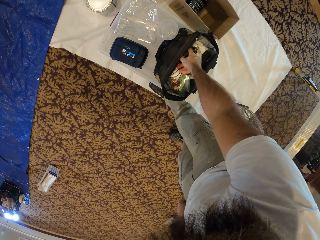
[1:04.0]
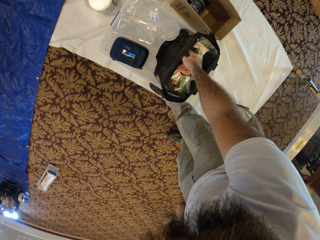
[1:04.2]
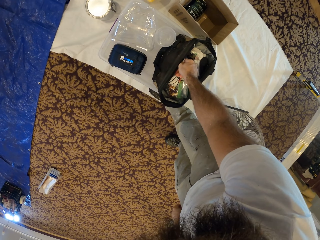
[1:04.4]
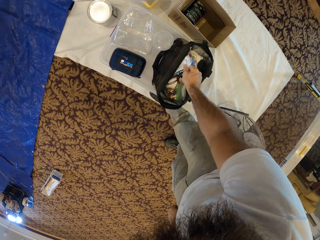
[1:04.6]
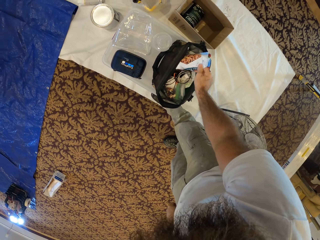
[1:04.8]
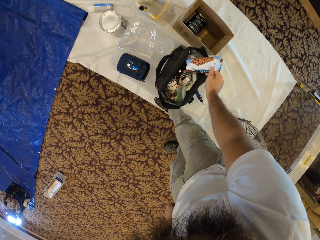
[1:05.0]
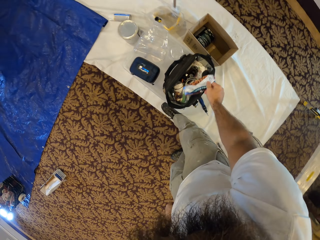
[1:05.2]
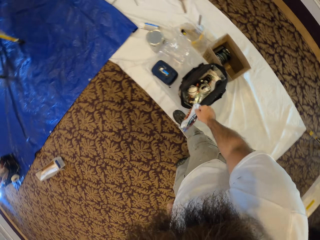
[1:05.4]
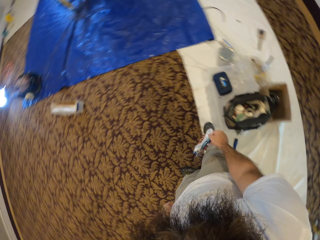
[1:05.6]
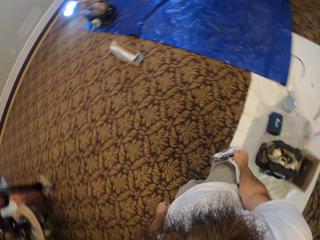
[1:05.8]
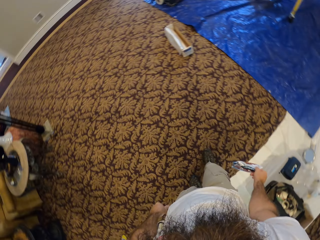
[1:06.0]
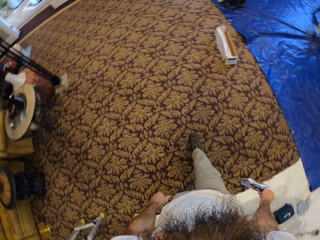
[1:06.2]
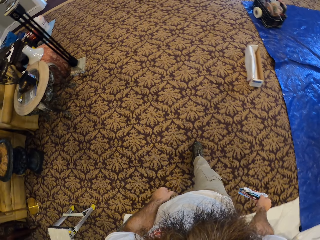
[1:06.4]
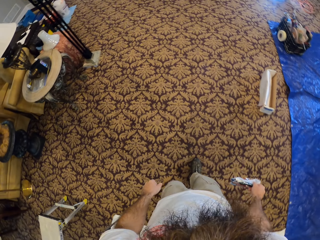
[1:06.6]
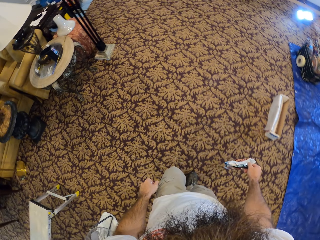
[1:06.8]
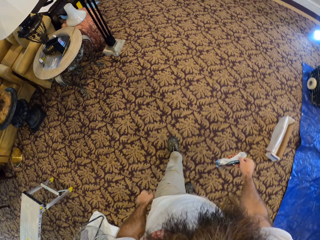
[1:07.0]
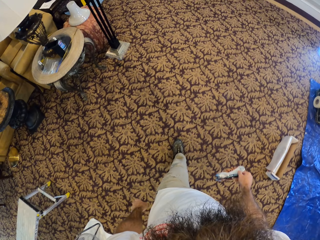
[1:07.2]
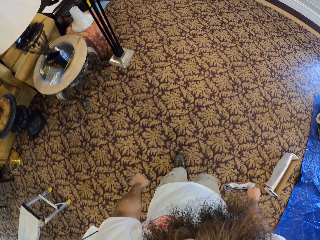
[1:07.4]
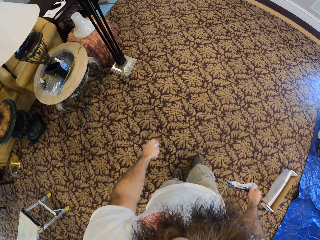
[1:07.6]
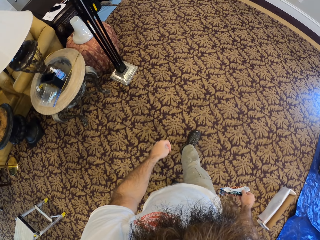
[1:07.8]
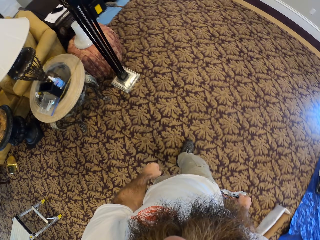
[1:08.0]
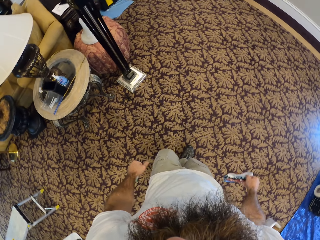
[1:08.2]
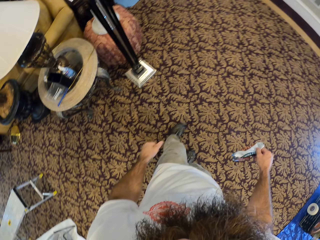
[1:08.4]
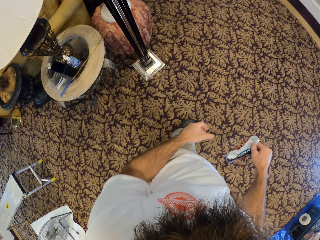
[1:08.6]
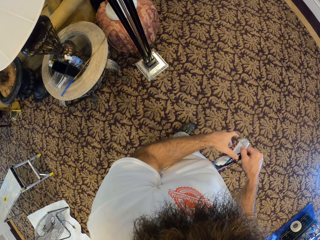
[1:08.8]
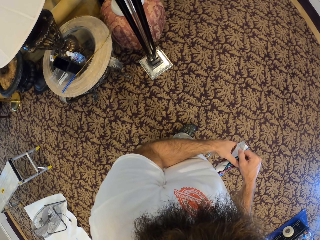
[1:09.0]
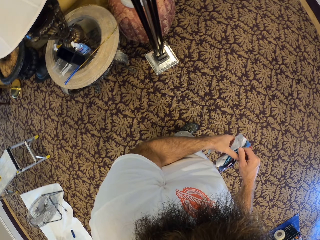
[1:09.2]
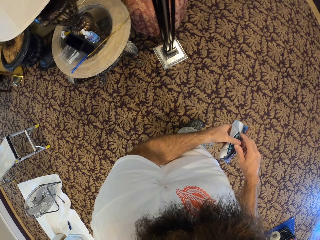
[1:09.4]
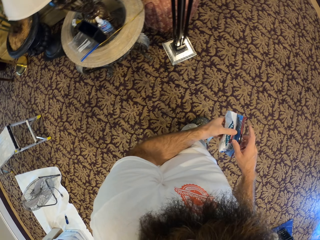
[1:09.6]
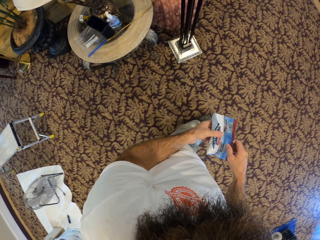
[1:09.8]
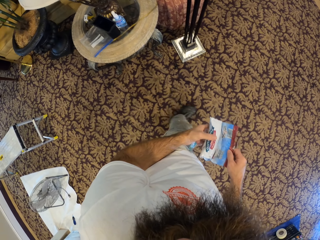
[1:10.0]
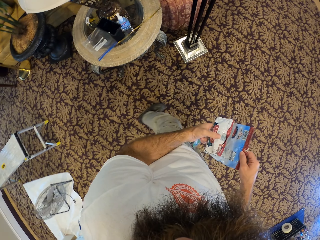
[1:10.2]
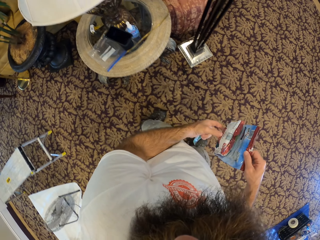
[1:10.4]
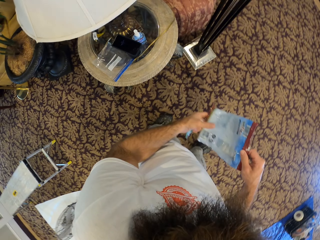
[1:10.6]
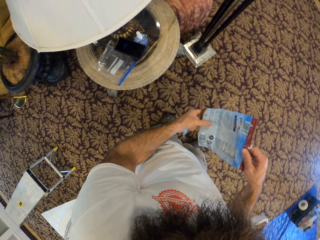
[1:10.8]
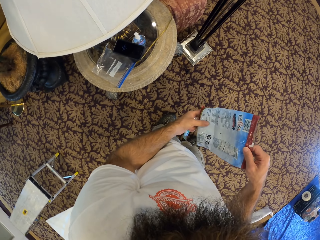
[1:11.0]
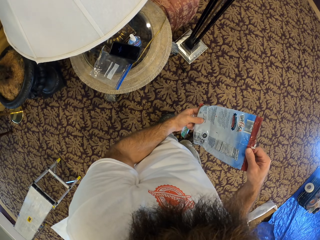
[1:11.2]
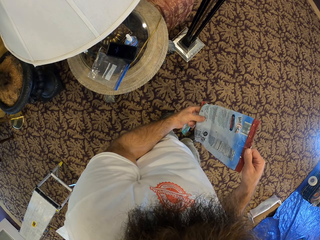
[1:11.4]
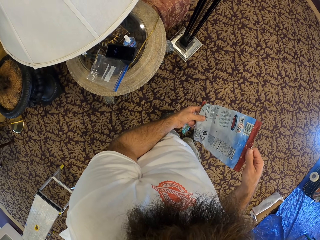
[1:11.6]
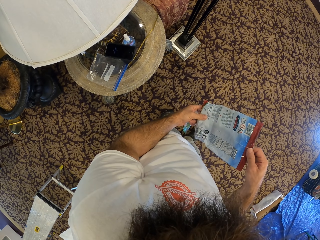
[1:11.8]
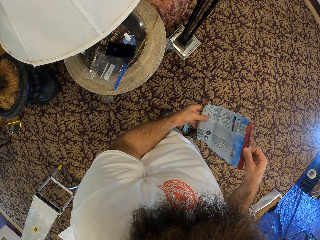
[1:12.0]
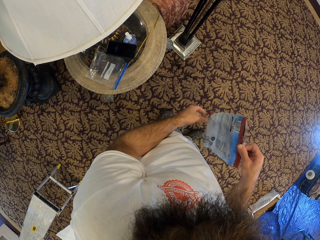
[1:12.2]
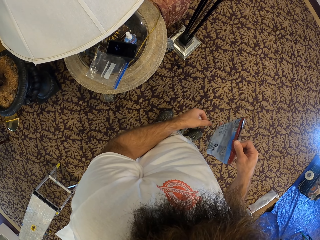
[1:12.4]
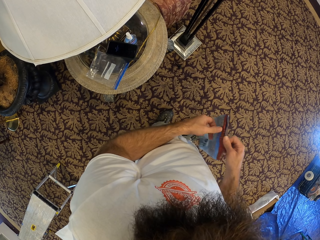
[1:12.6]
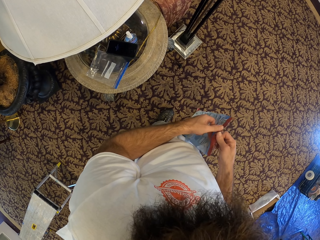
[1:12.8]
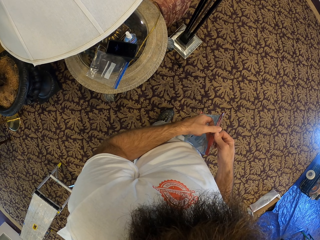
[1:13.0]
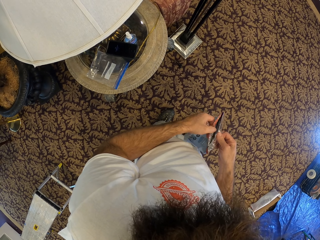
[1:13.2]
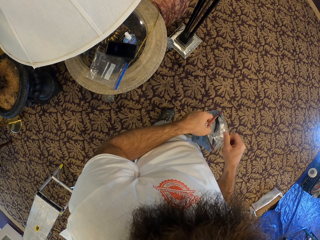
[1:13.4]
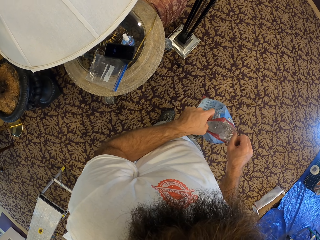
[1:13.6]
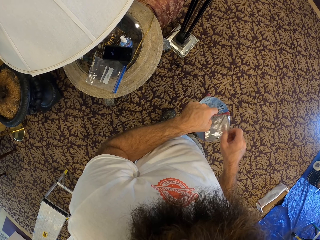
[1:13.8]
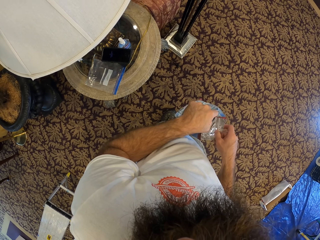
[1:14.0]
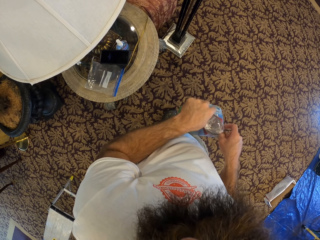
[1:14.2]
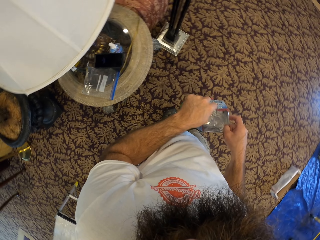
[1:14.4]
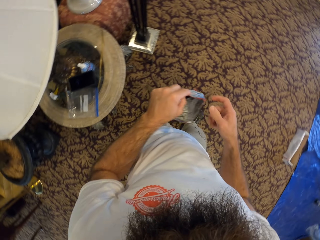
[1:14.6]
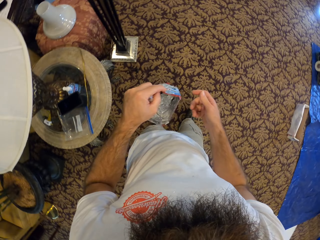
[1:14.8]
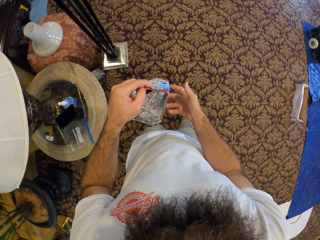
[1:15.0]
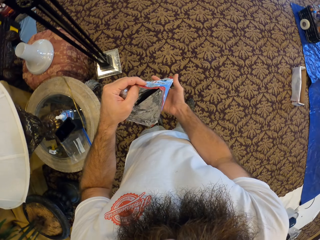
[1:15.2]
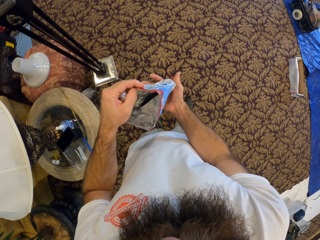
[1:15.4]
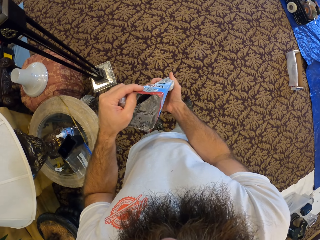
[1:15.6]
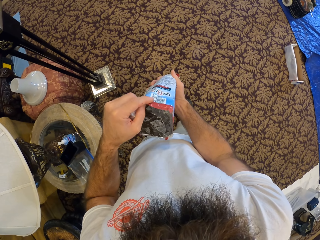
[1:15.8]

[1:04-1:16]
The camera wearer walks in the house. They open the biscuit pack or paper with both hands. They open the paper.

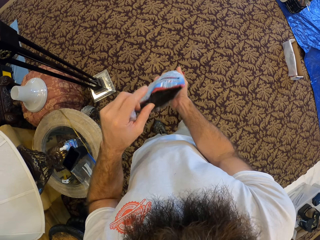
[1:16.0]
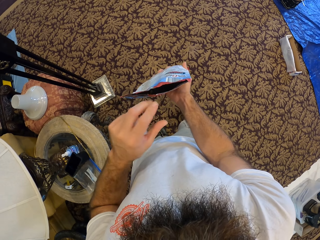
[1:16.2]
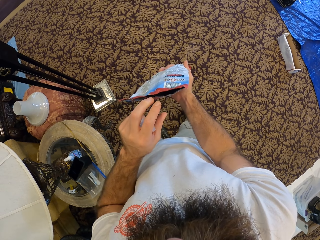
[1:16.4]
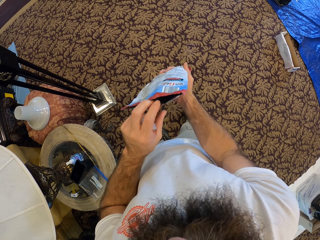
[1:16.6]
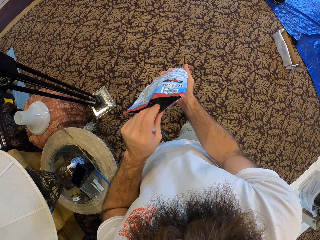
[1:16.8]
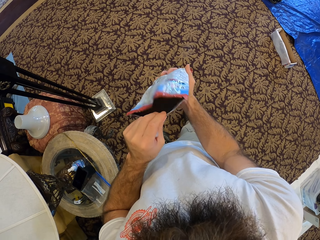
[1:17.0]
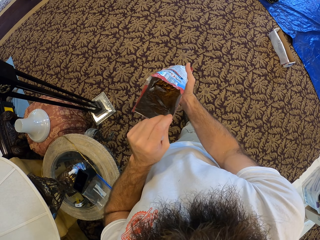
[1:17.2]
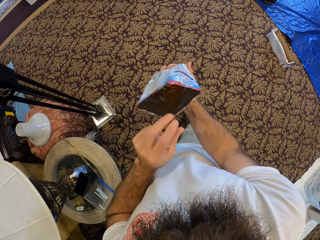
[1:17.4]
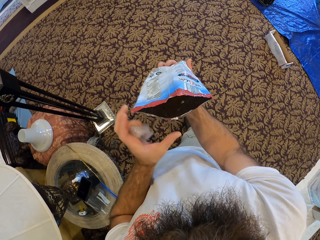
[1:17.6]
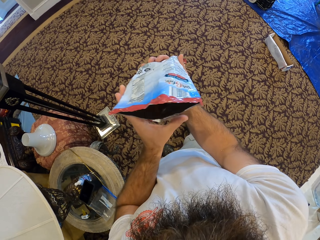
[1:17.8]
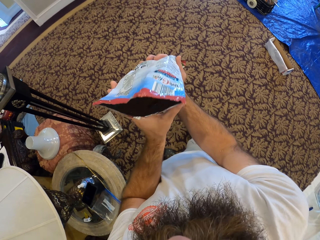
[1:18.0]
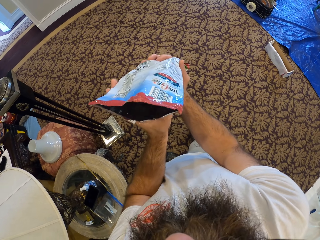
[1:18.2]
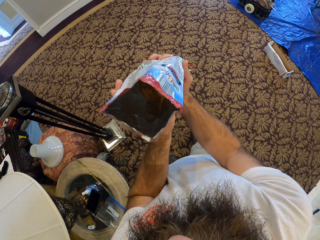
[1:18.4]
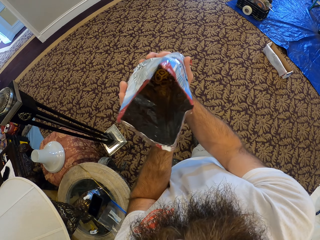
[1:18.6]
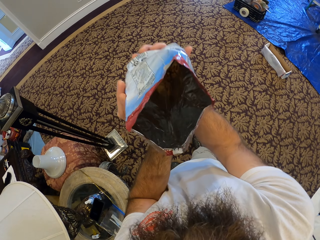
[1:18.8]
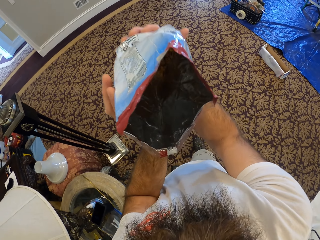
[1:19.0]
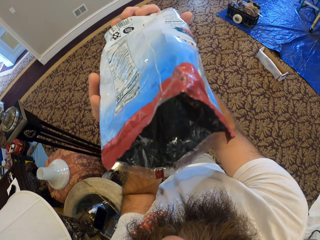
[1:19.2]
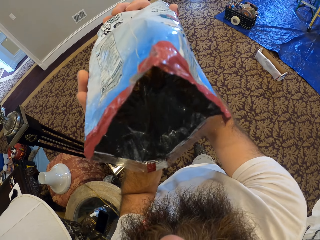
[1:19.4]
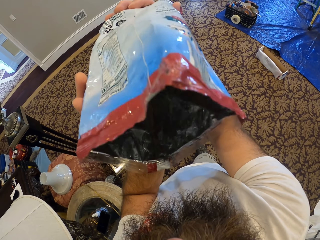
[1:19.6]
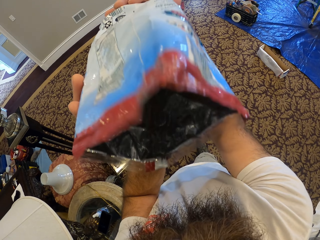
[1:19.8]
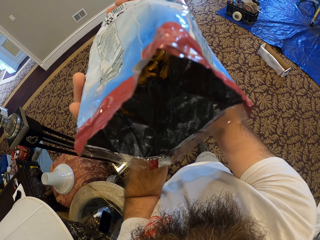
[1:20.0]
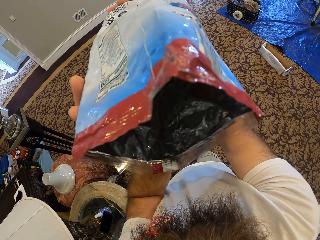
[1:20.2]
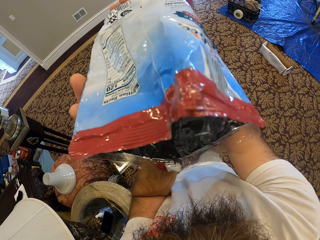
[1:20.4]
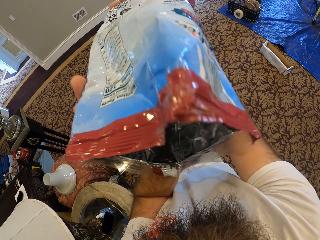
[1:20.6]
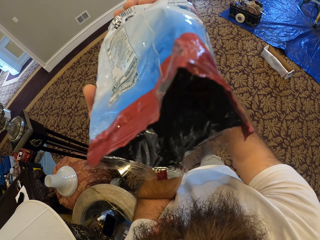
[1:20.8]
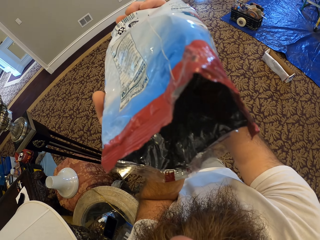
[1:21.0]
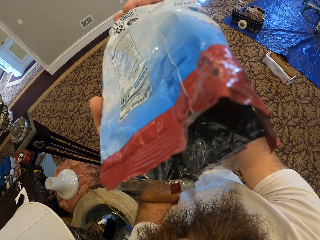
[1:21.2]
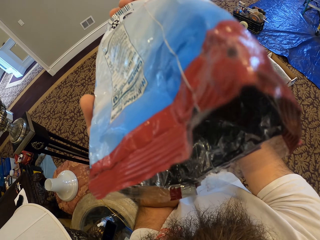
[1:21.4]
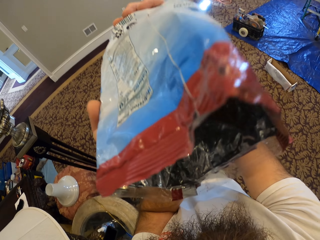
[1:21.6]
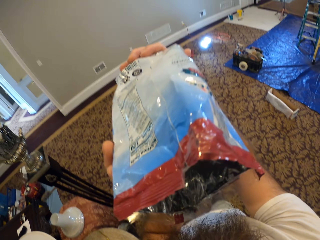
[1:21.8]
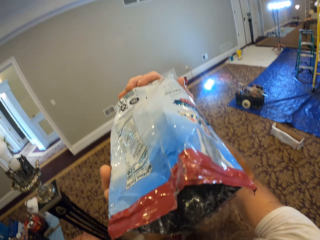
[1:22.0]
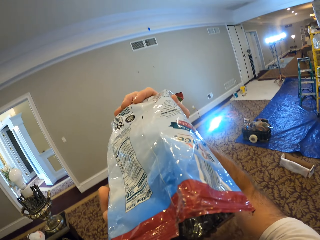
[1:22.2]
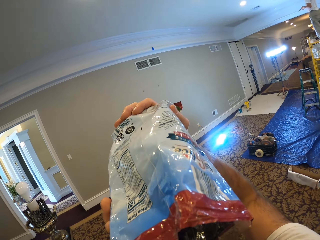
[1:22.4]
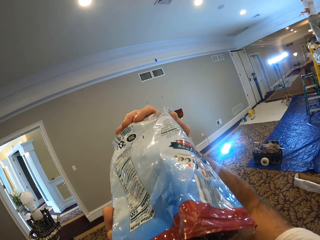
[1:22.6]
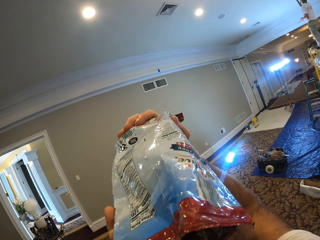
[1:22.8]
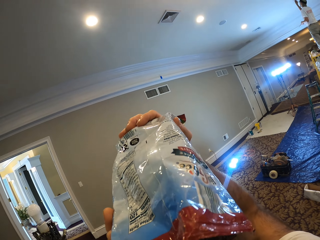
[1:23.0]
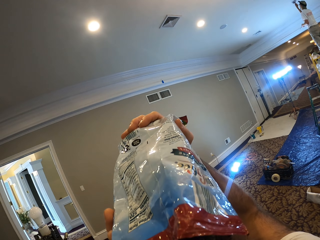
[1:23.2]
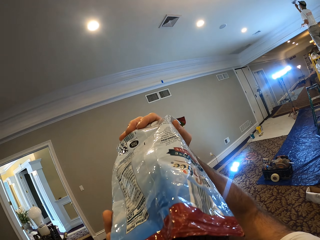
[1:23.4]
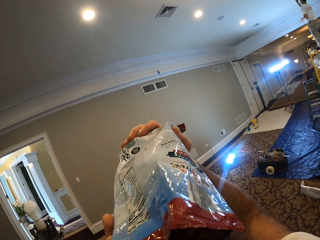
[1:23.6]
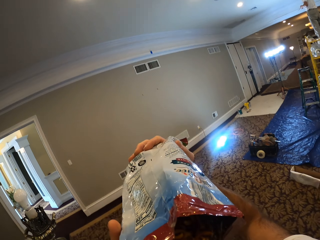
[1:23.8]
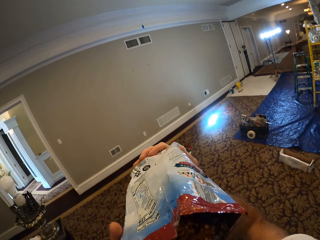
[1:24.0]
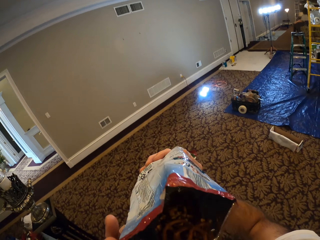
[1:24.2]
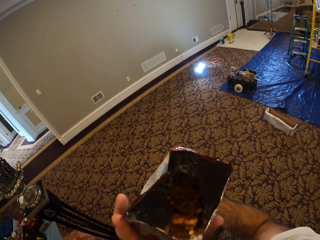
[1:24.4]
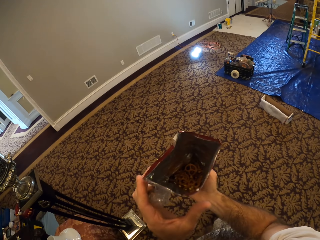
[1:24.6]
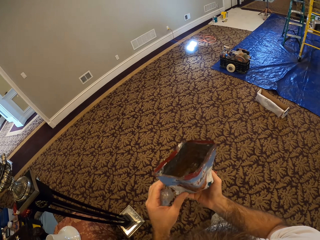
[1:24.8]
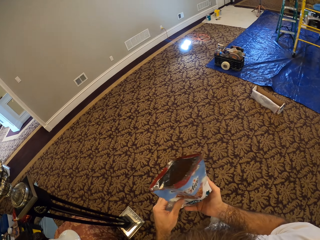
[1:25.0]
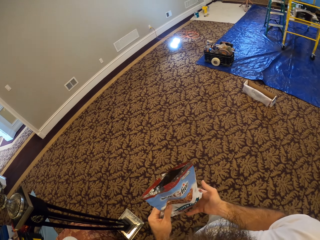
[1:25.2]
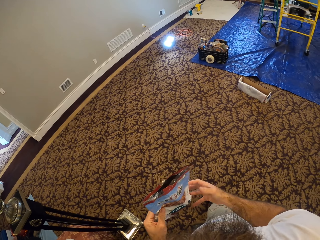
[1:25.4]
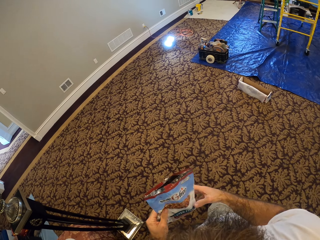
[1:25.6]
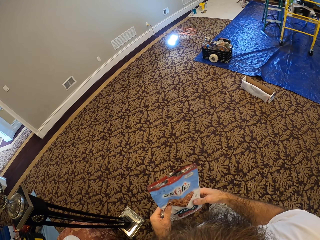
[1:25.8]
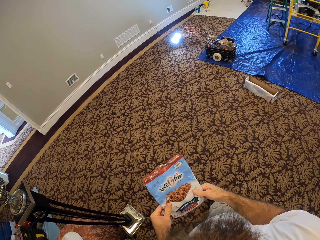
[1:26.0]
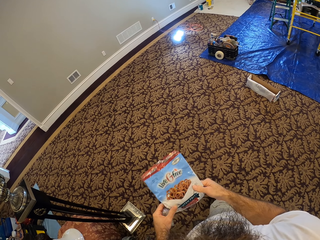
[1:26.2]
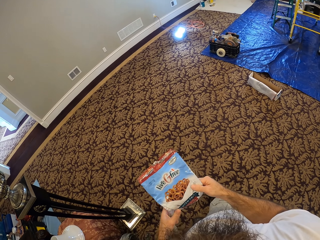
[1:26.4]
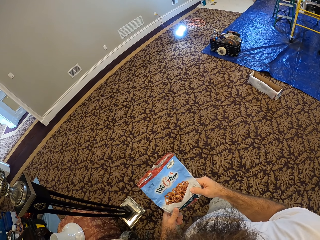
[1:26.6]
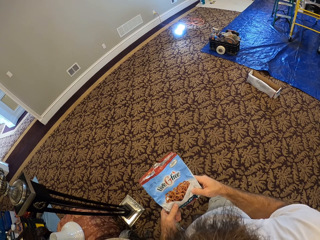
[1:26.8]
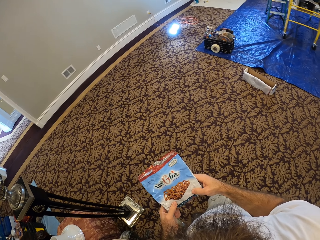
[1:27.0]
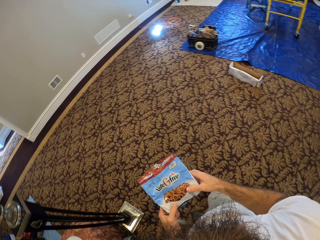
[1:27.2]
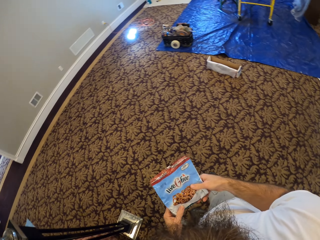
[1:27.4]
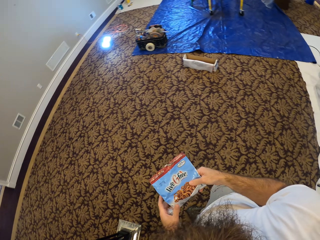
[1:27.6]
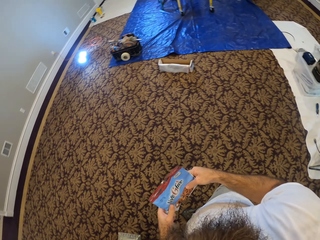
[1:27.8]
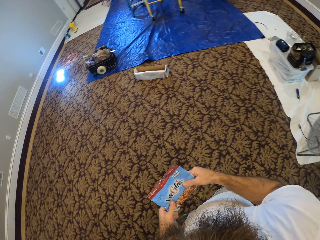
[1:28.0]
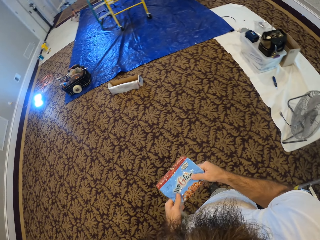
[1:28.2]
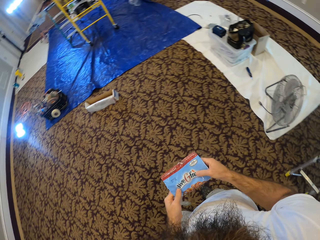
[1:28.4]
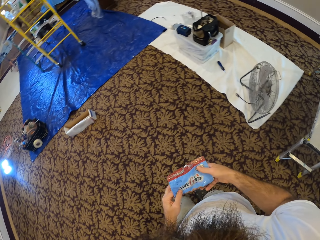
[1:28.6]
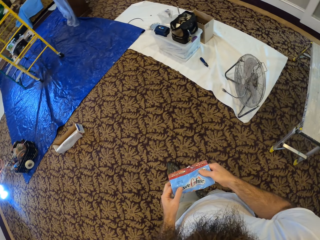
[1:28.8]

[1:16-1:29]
The camera wearer pours the biscuit in the biscuit pack into his mouth with his right hand. He eats from the paper bag. He folds the biscuit pack with both hands.
